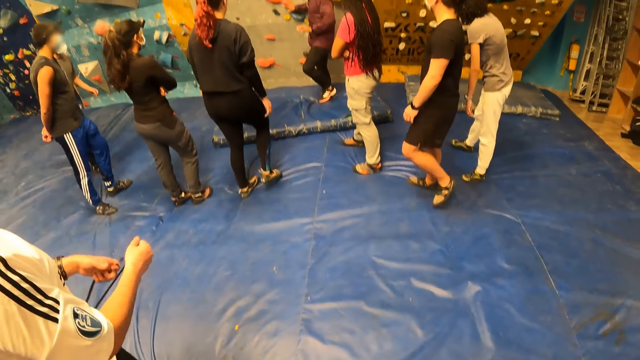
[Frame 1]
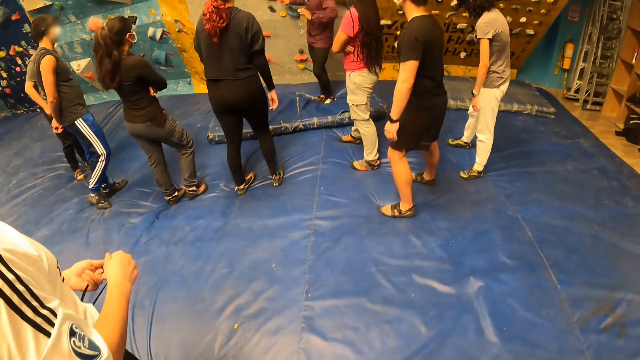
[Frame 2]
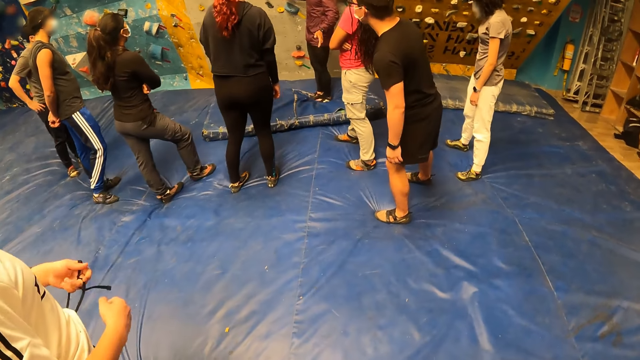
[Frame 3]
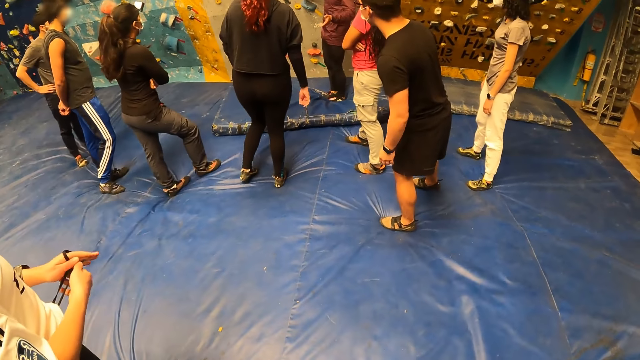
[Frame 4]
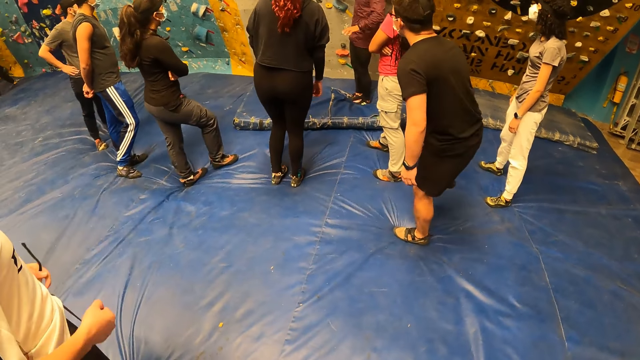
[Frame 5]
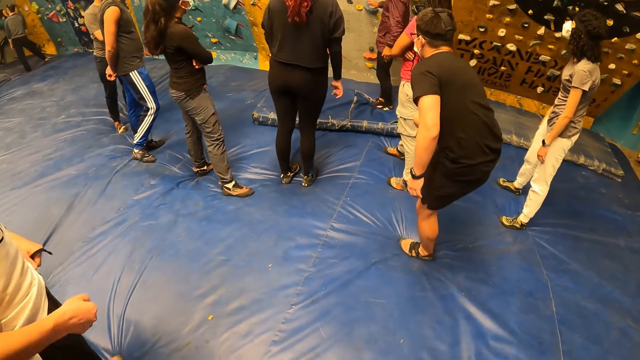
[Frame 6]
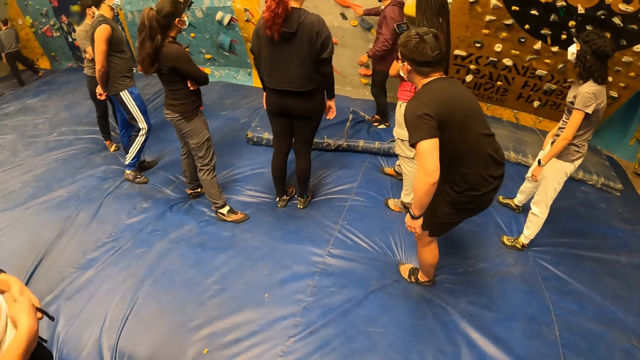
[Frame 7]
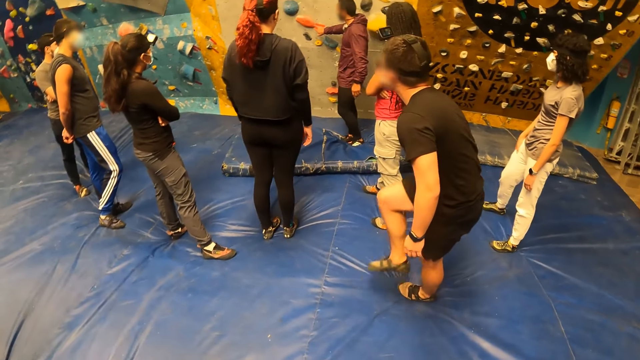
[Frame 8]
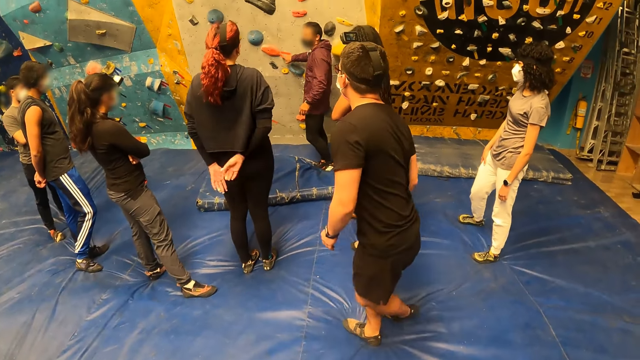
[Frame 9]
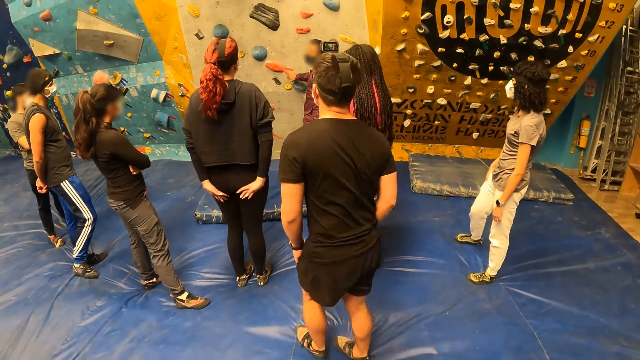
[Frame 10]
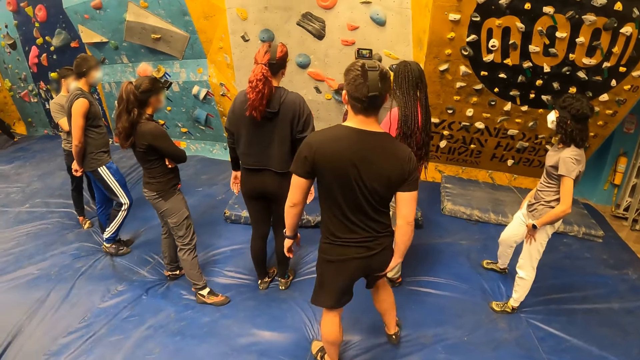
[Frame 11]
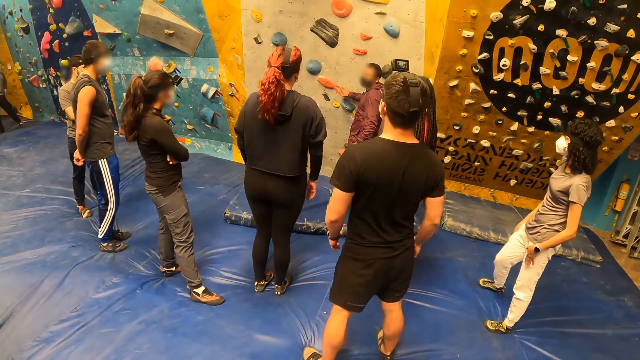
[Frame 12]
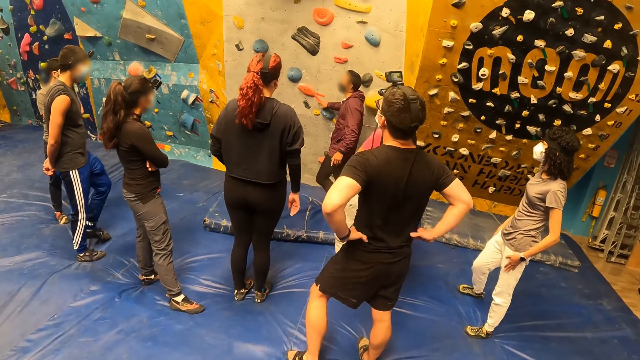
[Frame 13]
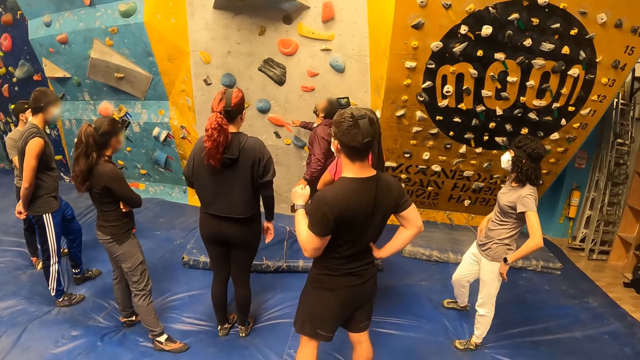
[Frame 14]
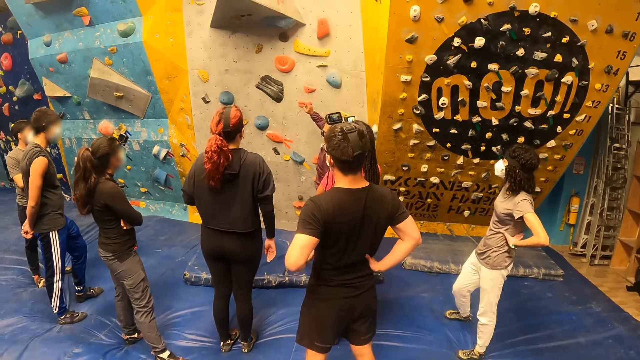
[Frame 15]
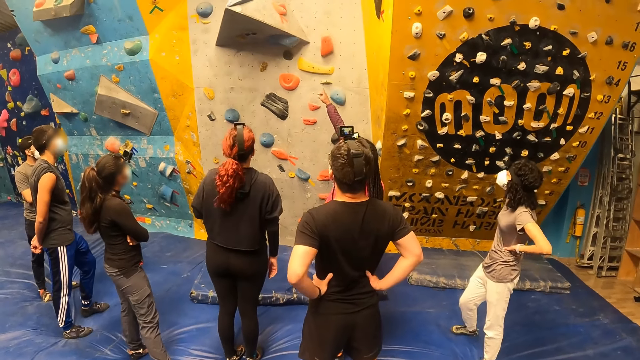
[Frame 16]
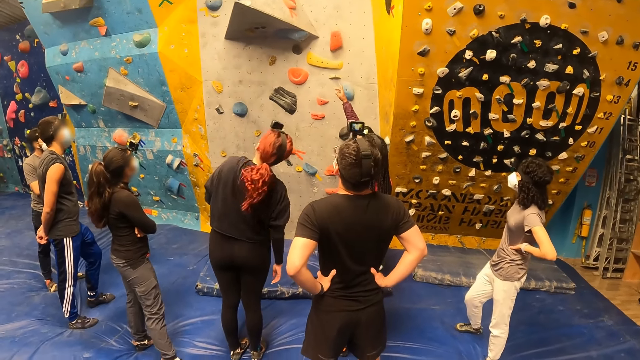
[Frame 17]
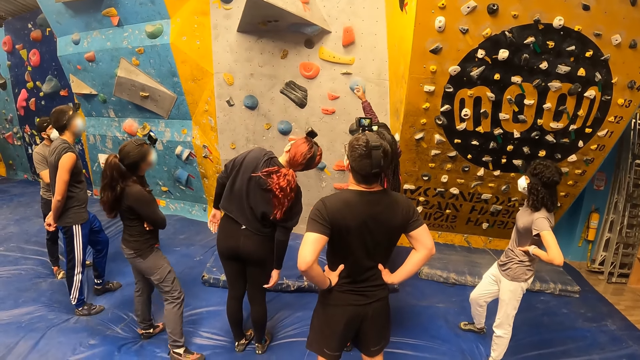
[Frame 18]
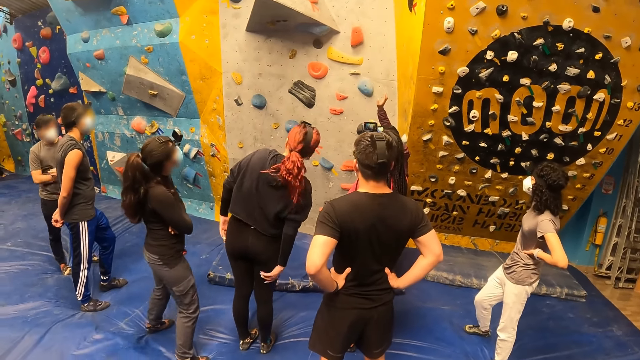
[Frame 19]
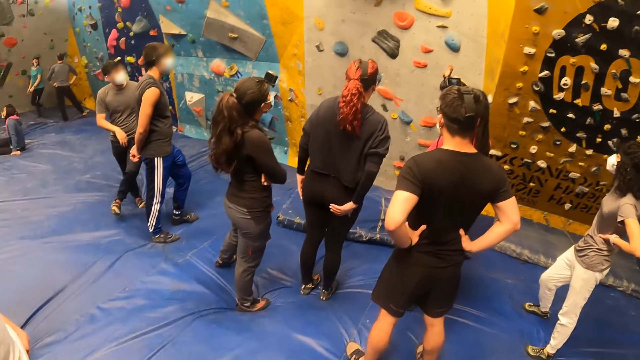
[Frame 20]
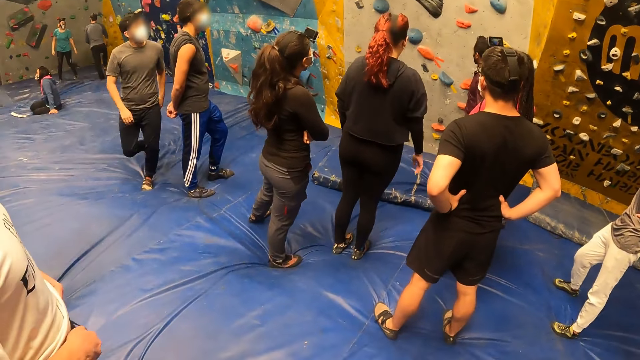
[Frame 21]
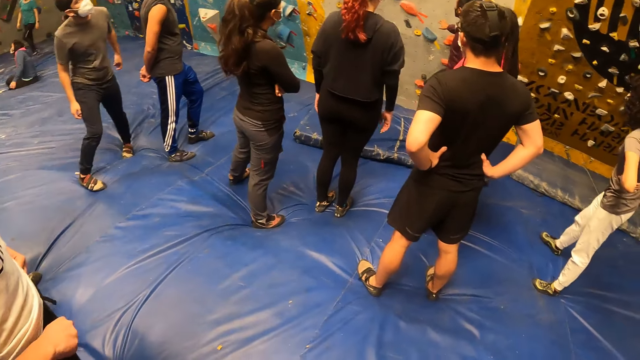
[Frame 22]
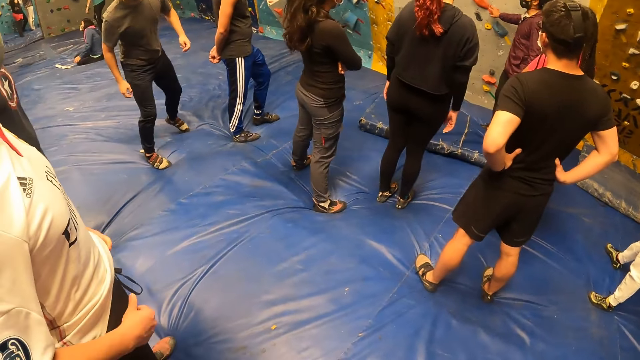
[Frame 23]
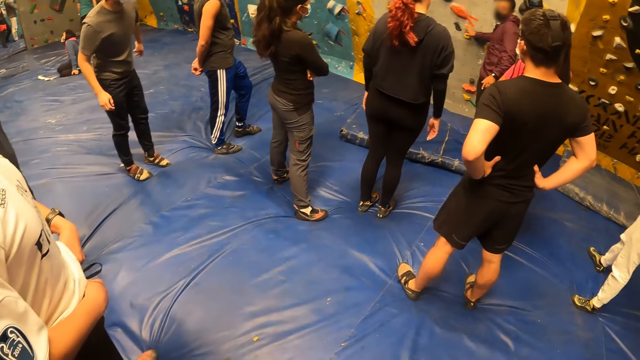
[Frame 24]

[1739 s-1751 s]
A man adjusts his trouser.

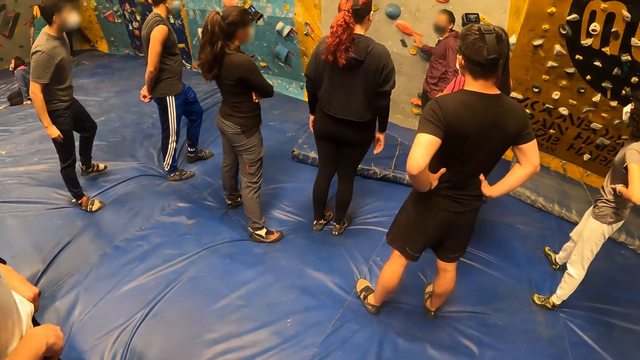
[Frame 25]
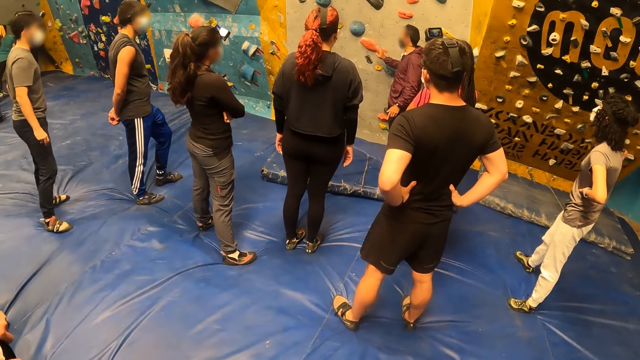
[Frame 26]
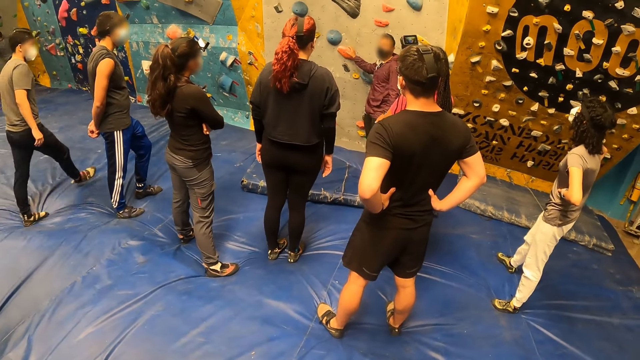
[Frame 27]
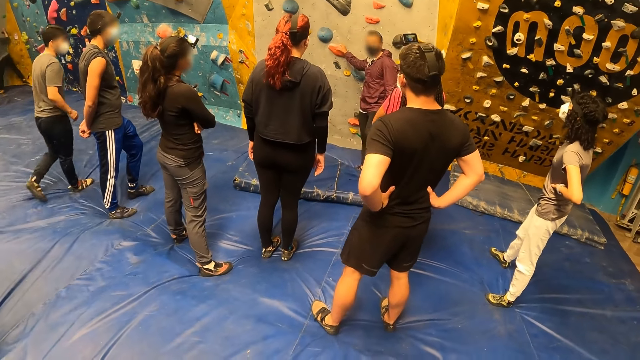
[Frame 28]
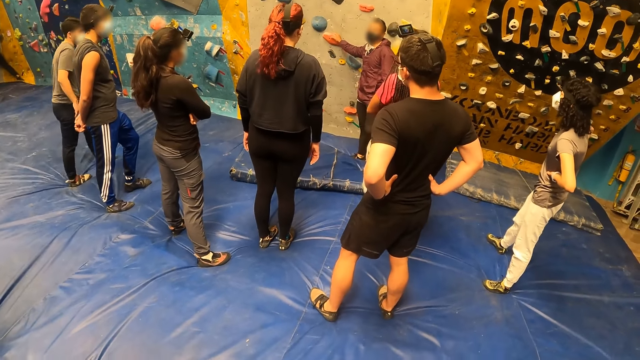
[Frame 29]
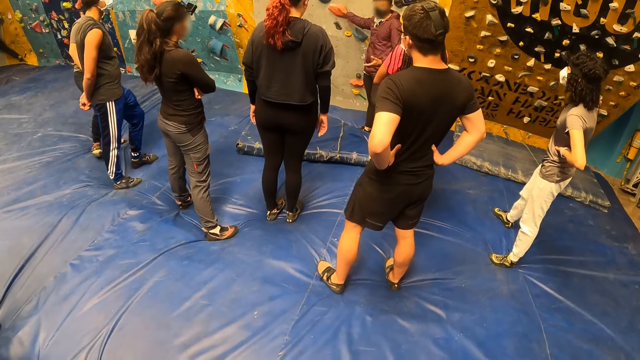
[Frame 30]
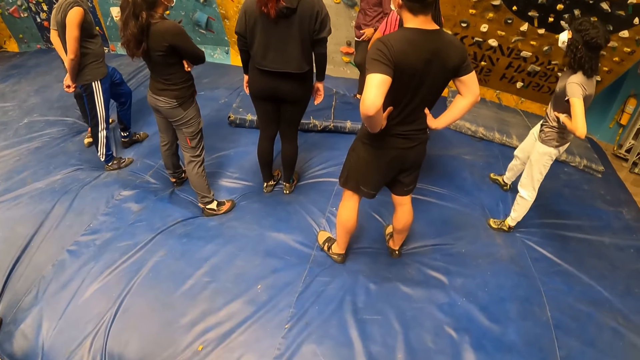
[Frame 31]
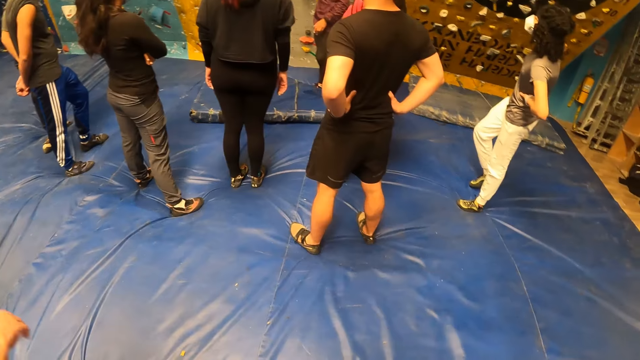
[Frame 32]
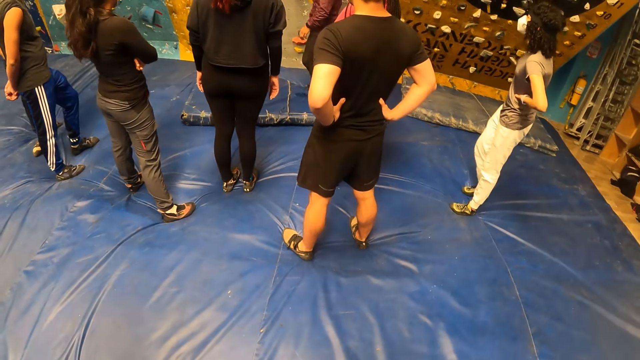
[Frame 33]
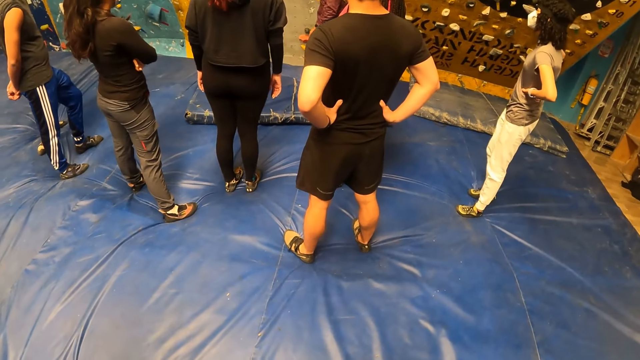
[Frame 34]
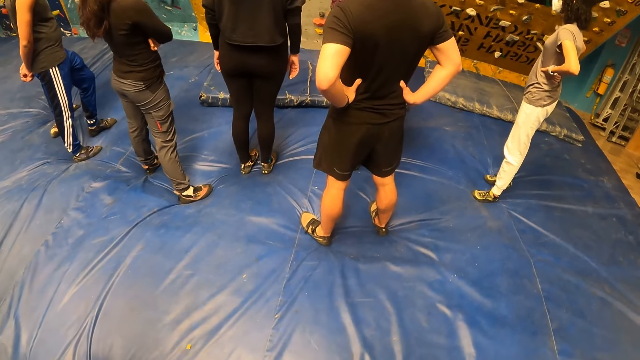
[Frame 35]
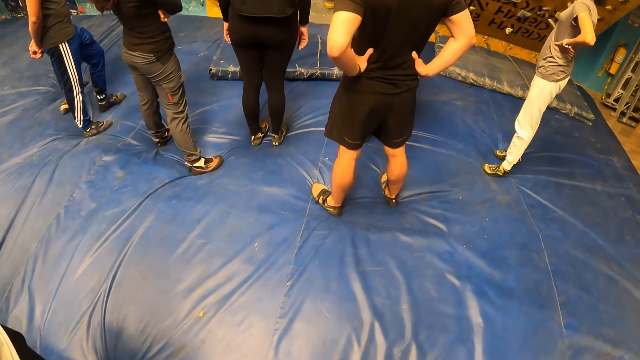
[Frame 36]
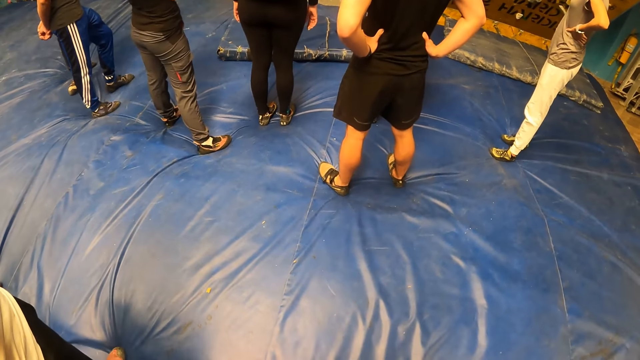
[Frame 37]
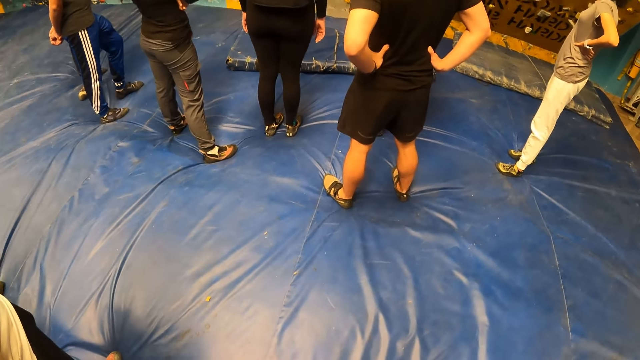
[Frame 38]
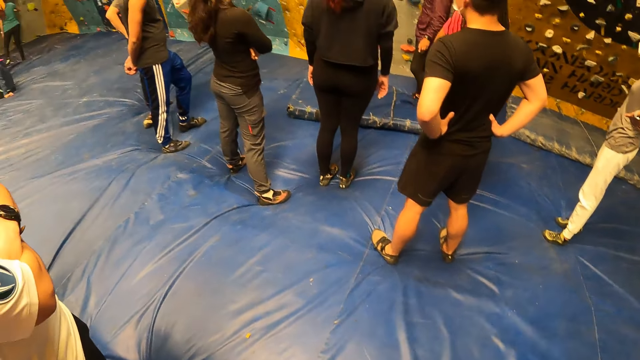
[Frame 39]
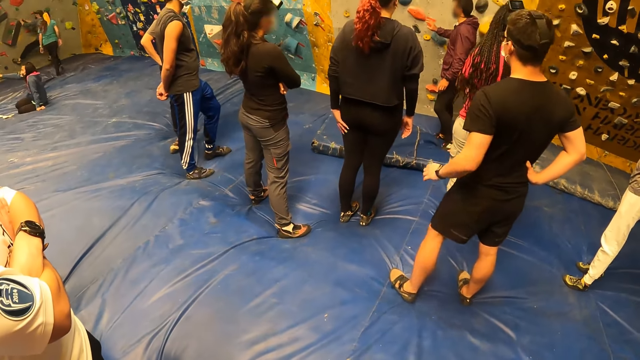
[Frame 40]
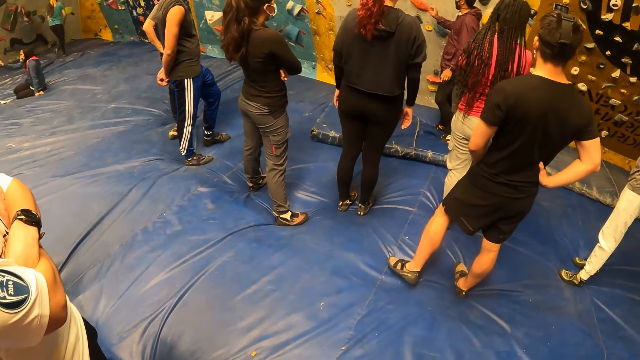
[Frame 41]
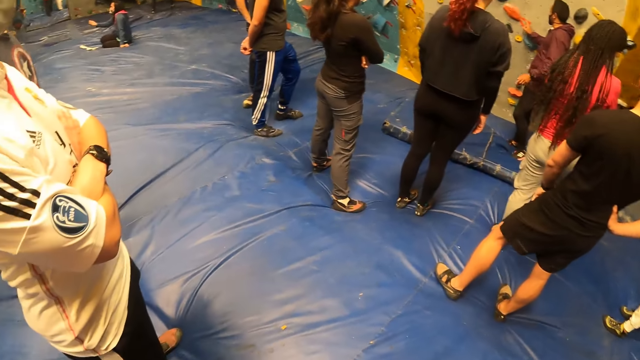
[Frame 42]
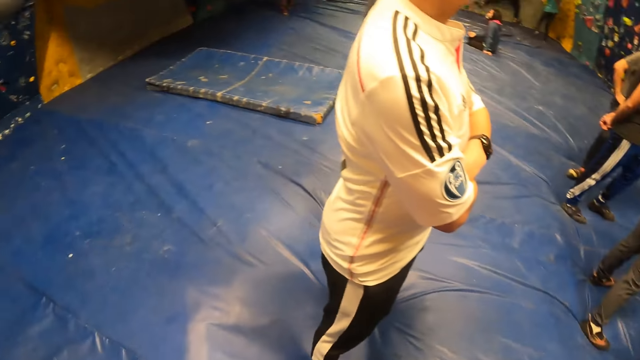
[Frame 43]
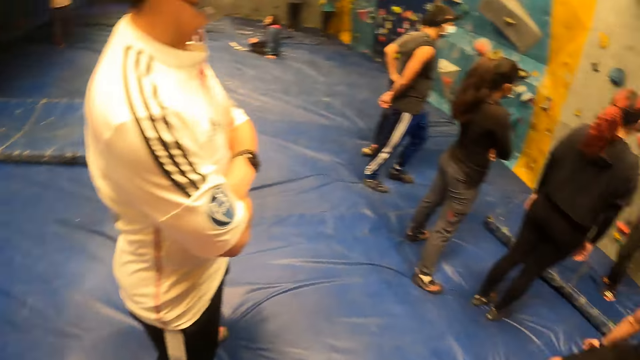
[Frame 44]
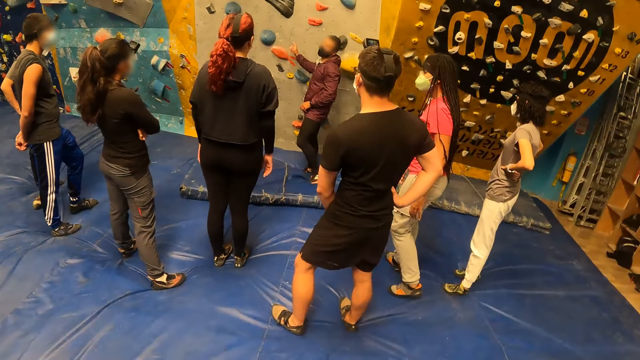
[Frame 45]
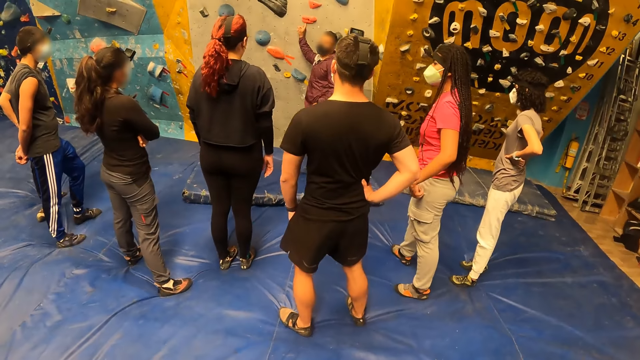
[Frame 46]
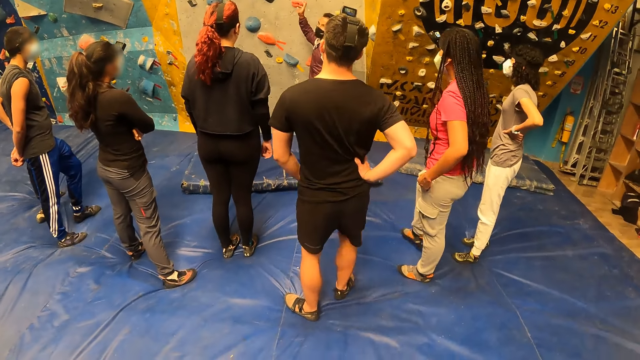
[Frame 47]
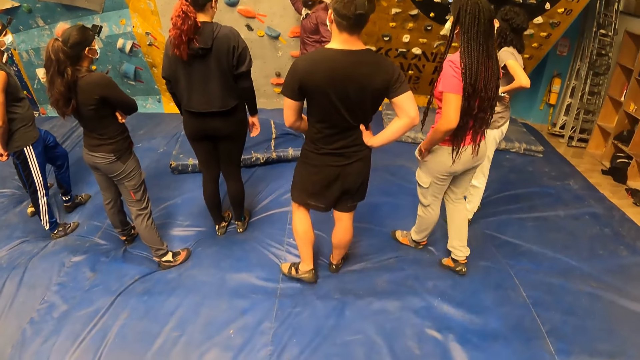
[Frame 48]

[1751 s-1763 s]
The camera wearer looks around the room.
